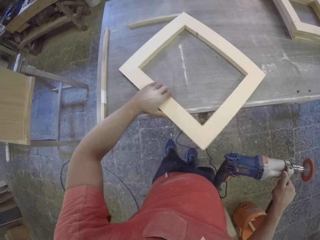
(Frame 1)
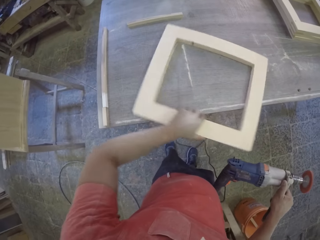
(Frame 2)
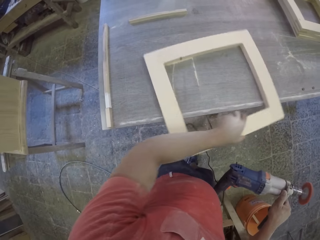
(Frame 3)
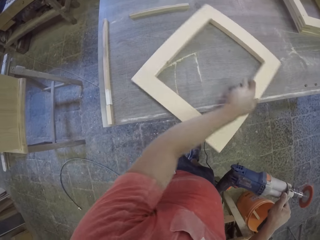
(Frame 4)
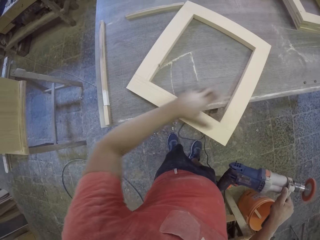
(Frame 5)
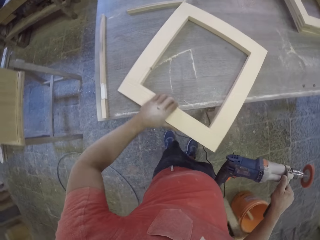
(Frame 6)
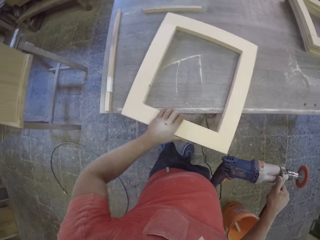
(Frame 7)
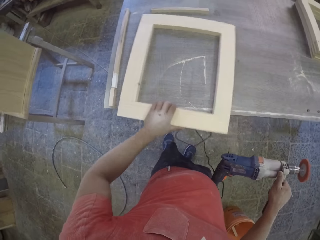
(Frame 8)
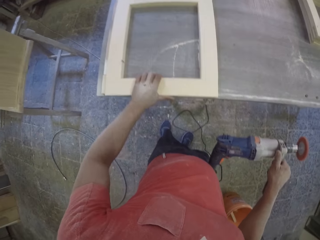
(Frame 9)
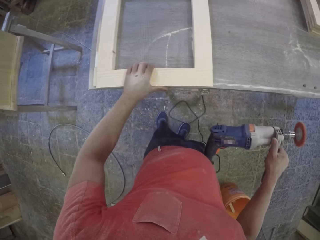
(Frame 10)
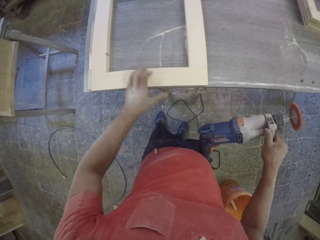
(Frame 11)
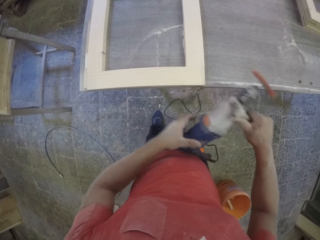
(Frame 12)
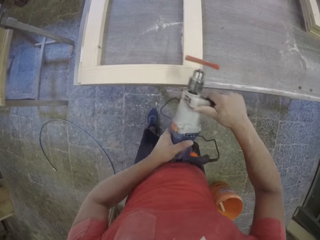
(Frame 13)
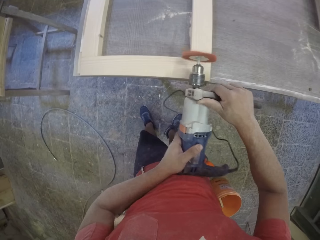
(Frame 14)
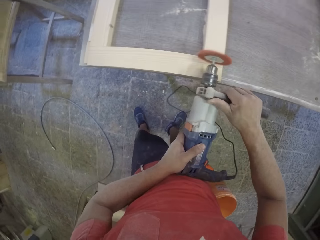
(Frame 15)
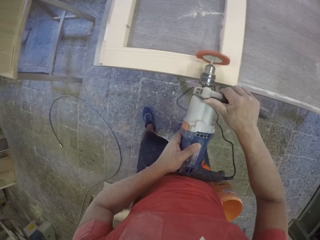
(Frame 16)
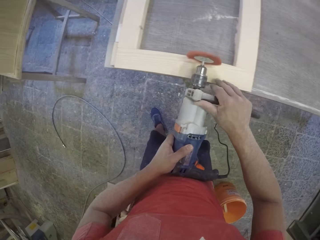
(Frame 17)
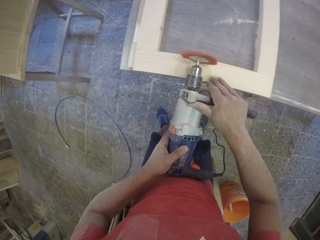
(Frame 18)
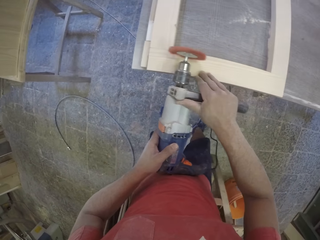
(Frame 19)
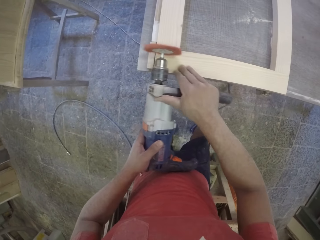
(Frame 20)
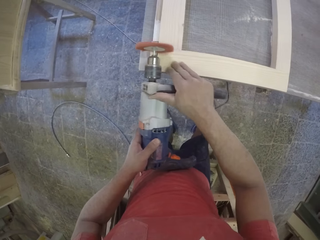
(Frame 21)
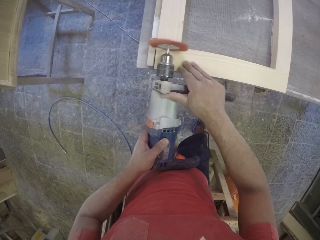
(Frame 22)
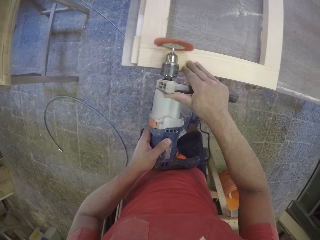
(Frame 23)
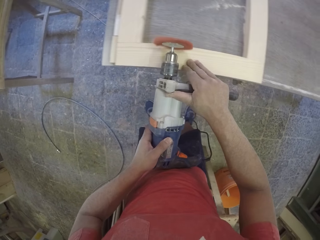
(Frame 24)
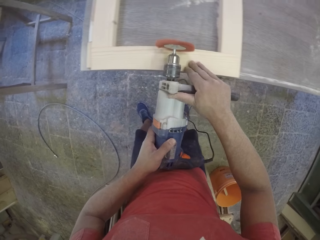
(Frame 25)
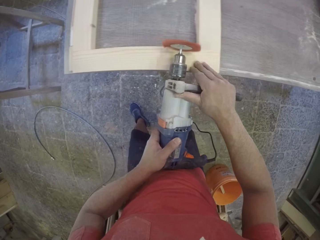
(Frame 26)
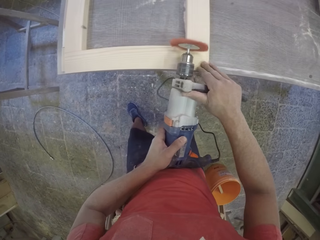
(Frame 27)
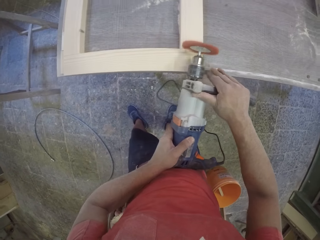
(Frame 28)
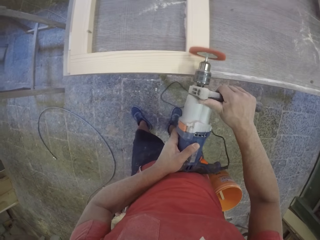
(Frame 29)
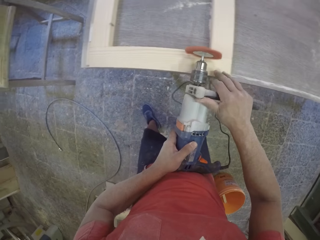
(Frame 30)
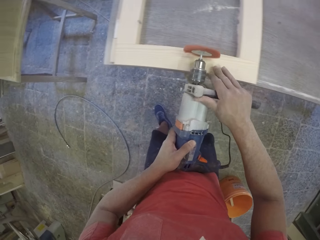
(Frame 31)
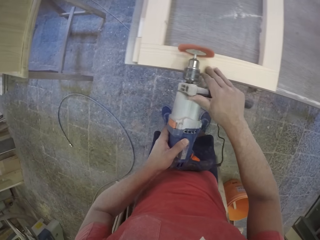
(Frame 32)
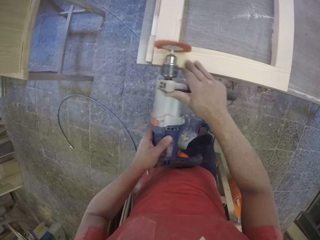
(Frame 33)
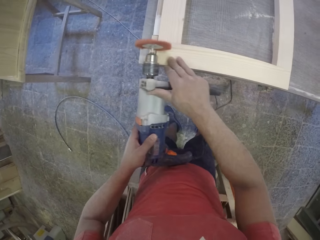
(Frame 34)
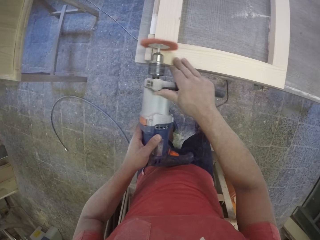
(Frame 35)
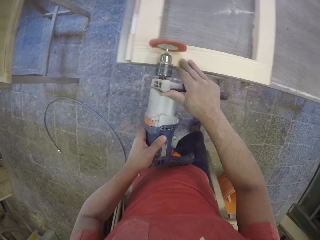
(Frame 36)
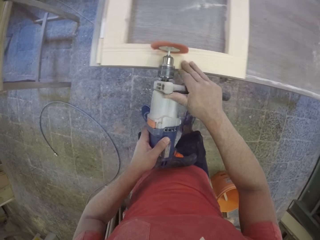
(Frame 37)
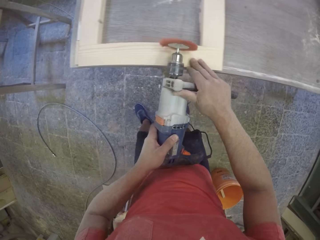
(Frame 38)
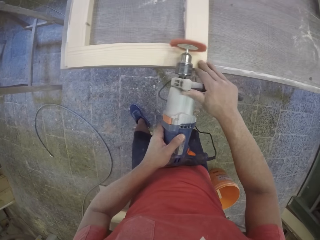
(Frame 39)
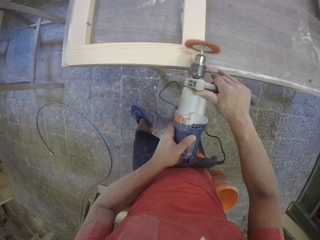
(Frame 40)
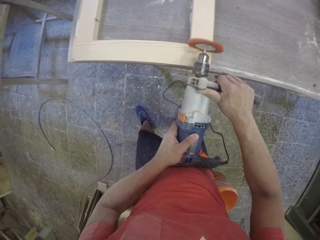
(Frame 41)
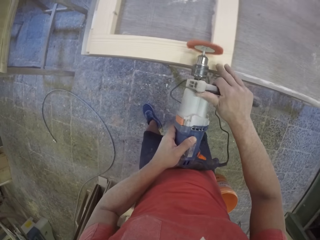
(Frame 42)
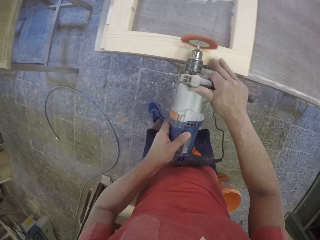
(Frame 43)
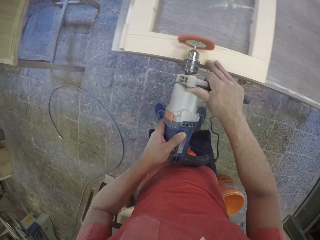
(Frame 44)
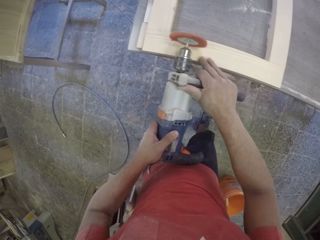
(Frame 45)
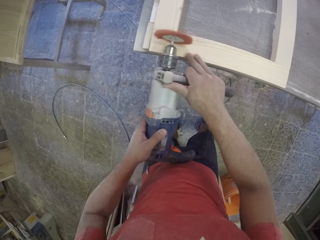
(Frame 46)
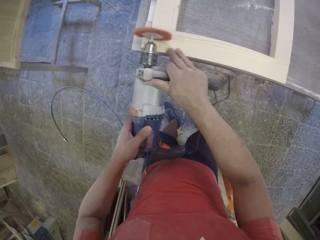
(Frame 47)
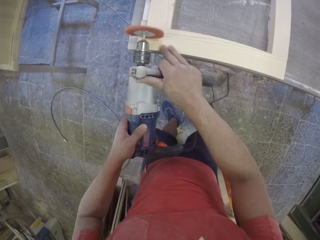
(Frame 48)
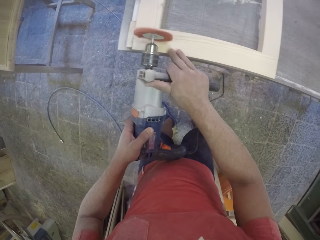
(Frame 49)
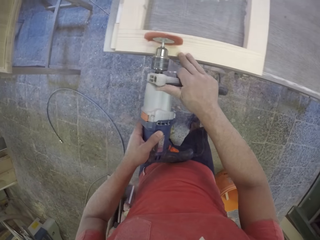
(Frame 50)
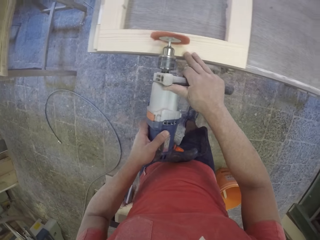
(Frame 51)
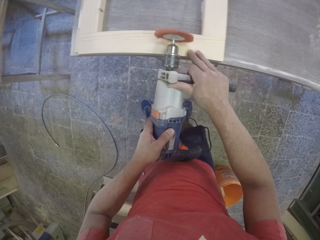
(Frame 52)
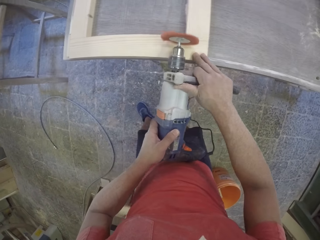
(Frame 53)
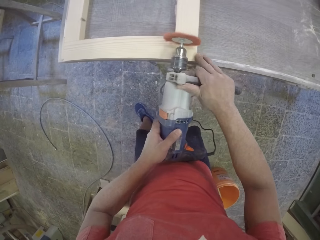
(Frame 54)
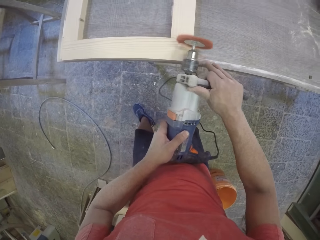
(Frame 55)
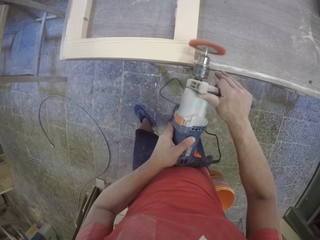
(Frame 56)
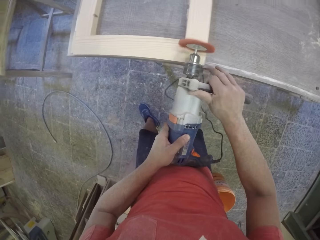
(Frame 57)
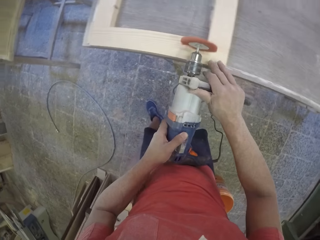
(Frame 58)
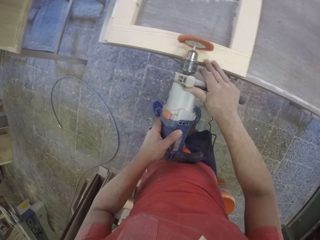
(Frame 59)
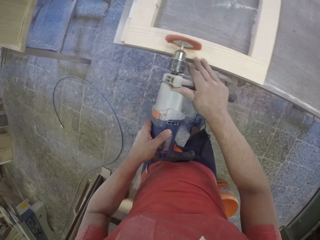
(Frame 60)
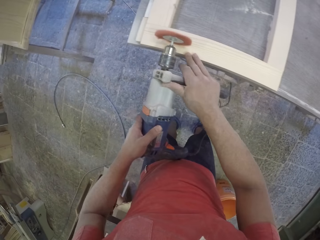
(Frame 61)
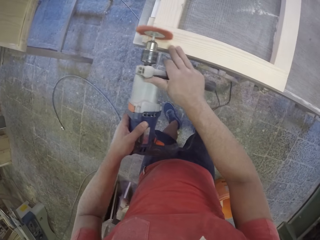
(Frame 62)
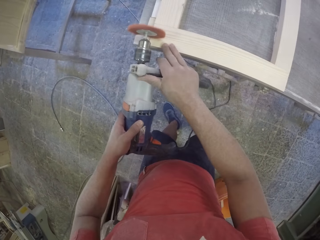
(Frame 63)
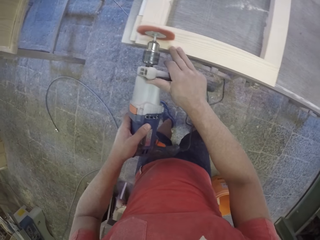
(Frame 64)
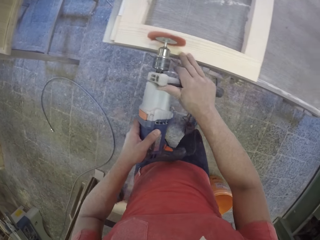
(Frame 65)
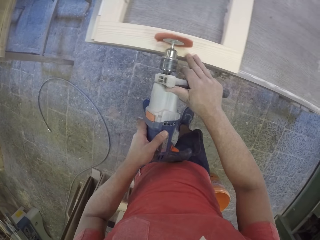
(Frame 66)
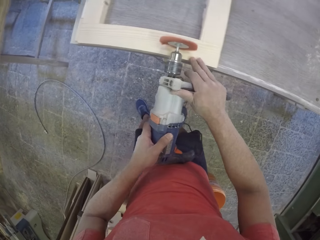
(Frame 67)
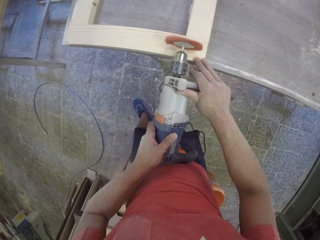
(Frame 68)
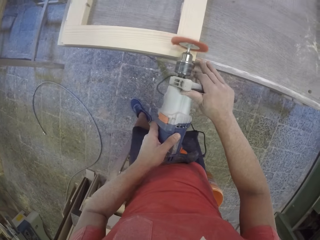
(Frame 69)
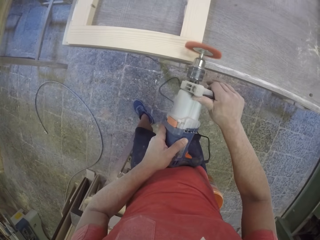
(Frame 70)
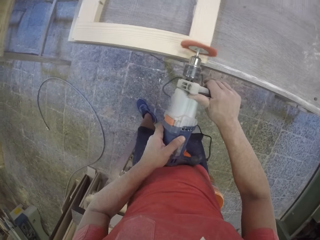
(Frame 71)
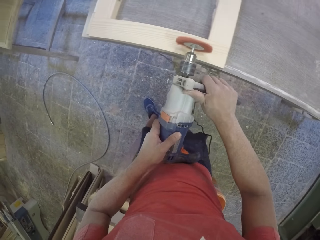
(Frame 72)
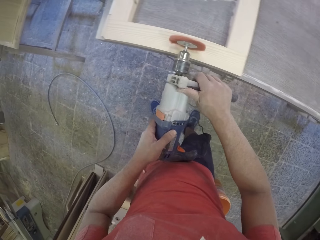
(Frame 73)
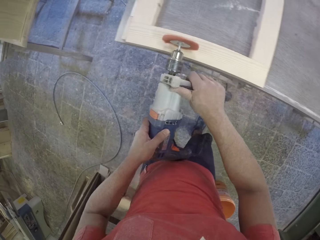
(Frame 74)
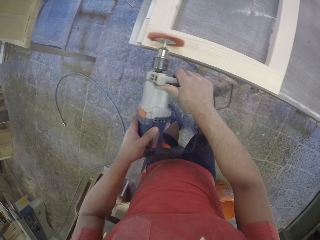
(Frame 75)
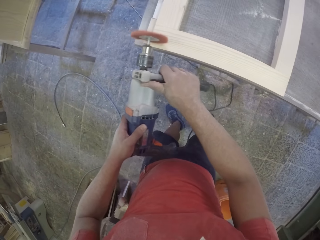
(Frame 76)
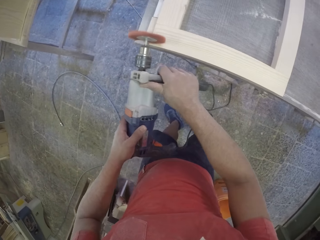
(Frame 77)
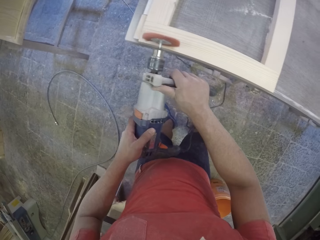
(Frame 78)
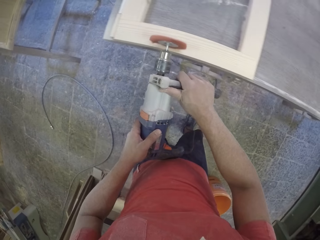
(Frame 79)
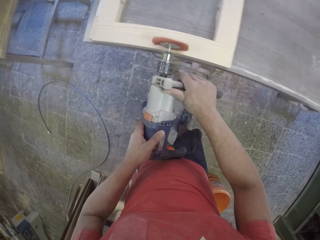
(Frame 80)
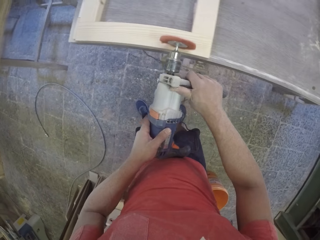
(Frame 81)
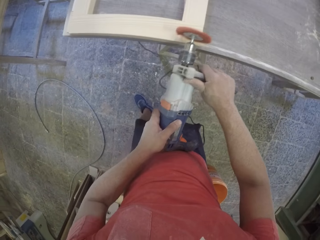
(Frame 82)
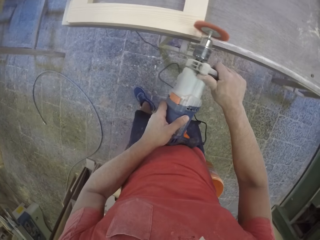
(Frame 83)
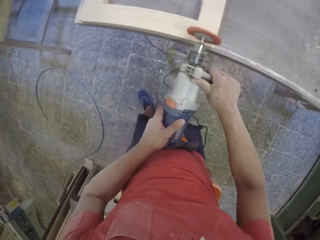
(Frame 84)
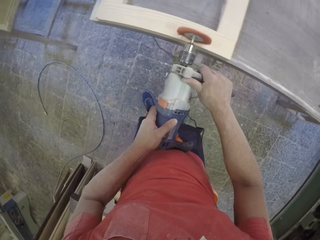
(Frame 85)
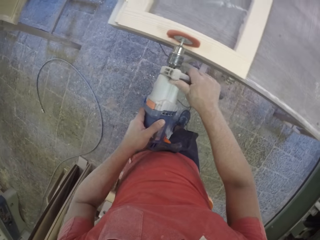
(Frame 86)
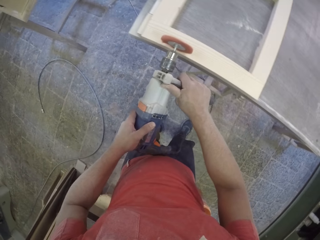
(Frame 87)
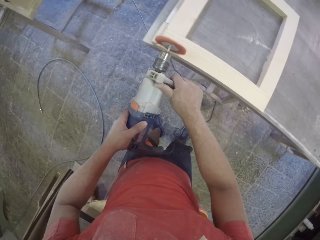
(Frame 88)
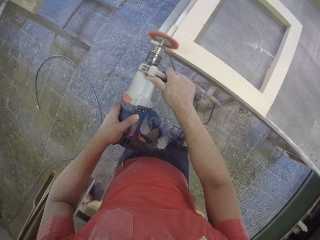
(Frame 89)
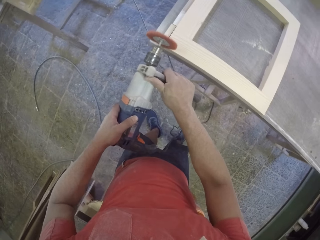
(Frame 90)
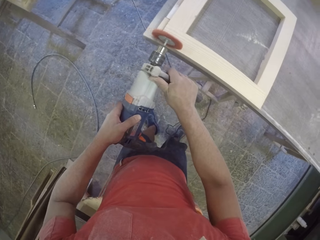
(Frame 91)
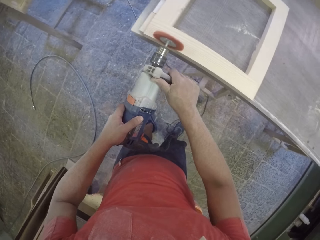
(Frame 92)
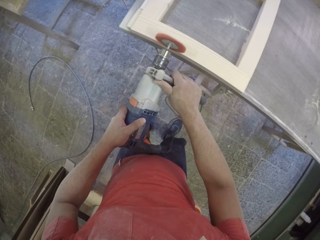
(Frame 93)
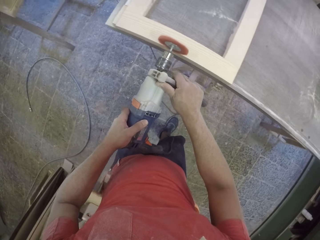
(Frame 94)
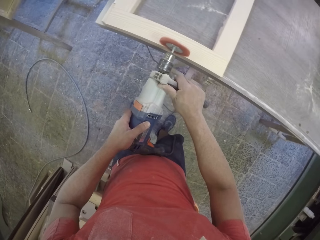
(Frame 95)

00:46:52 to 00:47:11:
The camera wearer turns the wood. They are turning the frame on the other side. They smoothen the wood.
